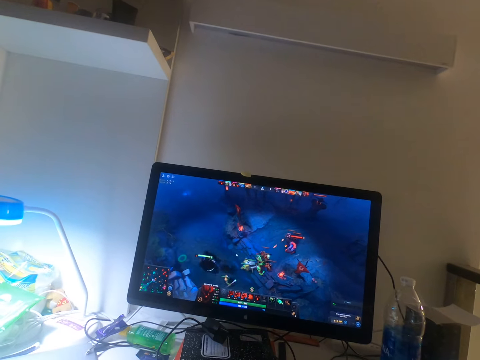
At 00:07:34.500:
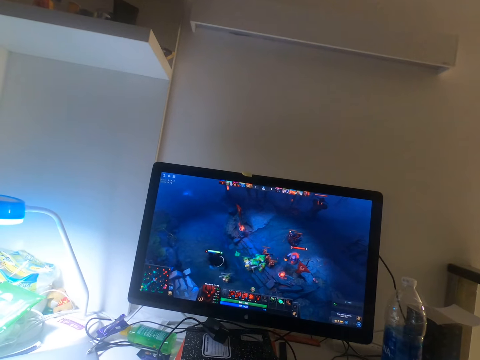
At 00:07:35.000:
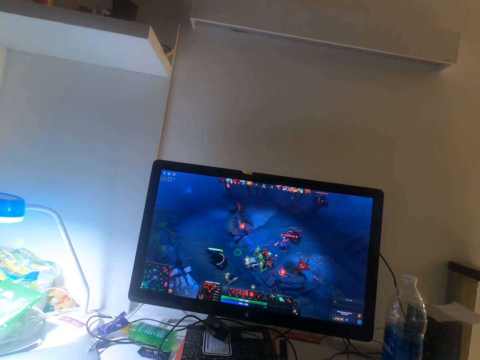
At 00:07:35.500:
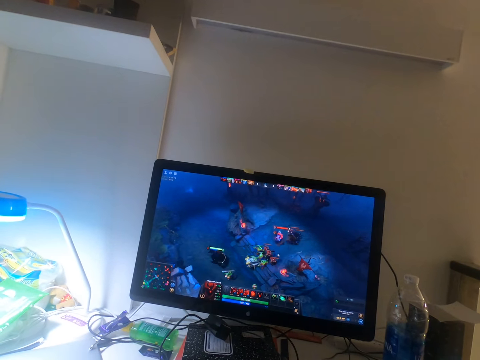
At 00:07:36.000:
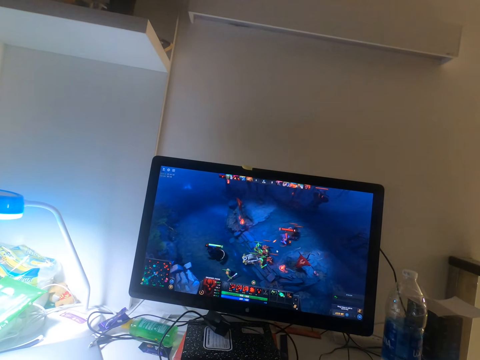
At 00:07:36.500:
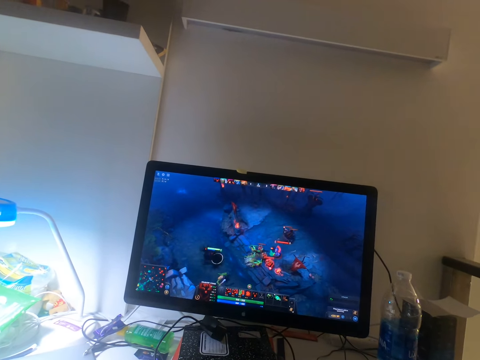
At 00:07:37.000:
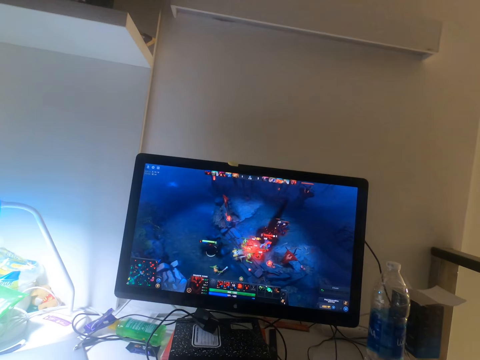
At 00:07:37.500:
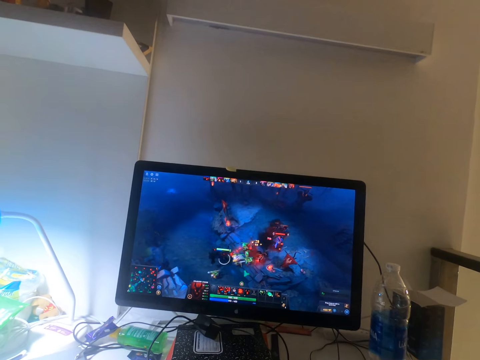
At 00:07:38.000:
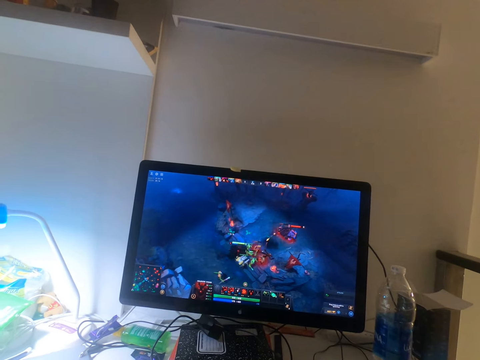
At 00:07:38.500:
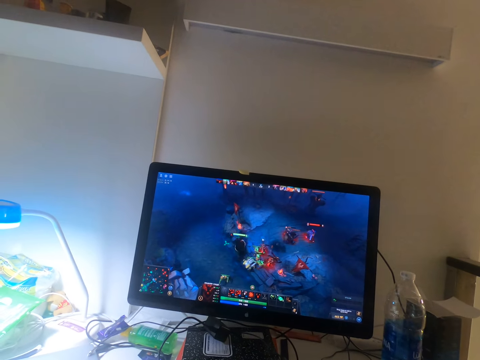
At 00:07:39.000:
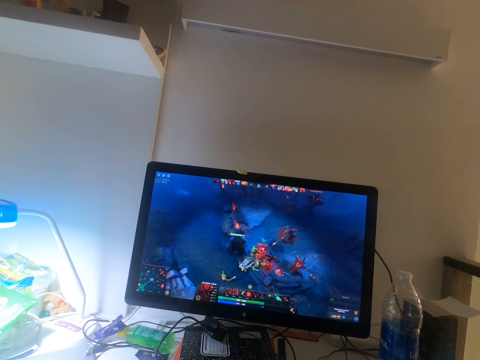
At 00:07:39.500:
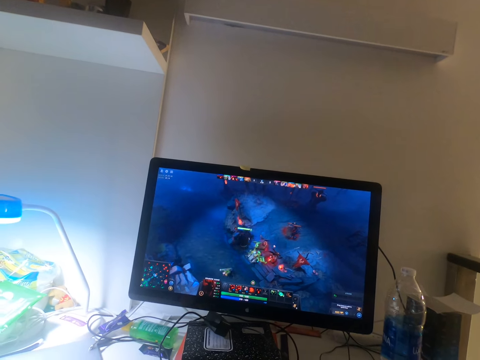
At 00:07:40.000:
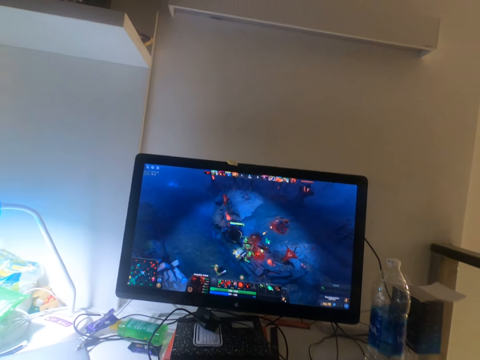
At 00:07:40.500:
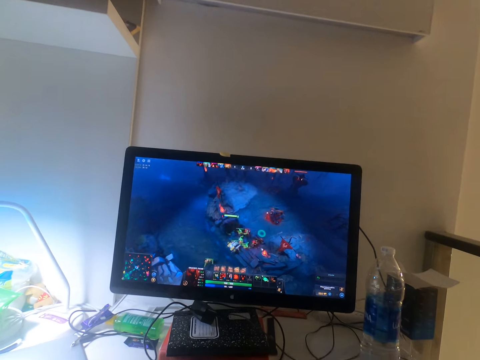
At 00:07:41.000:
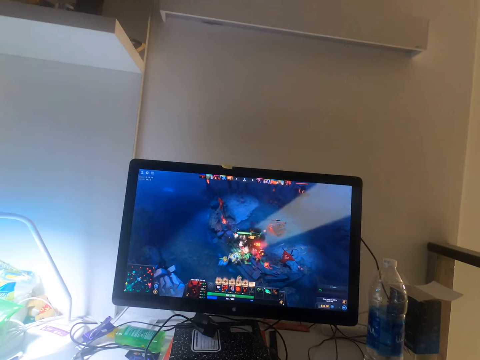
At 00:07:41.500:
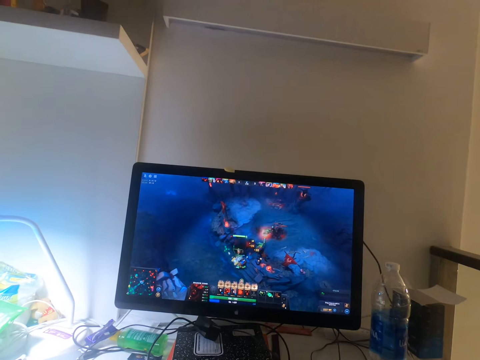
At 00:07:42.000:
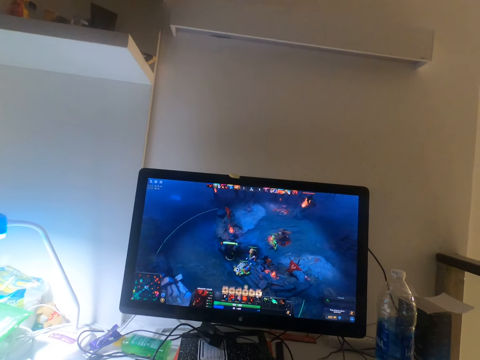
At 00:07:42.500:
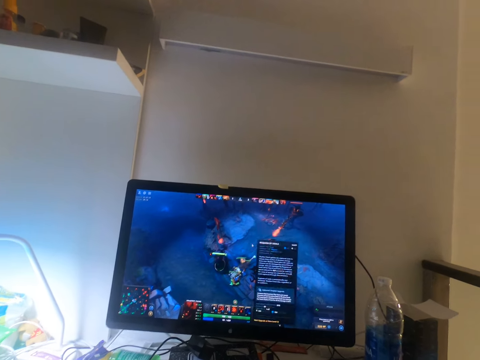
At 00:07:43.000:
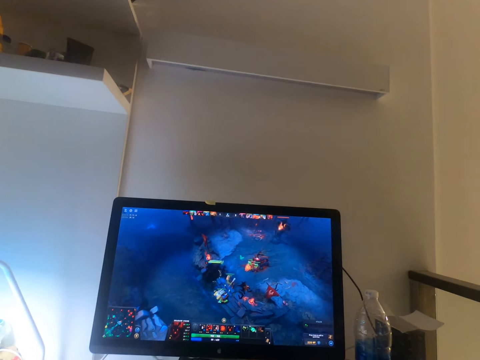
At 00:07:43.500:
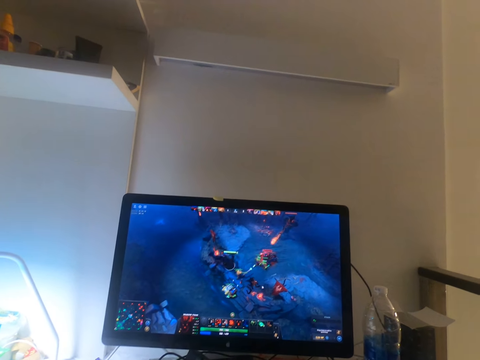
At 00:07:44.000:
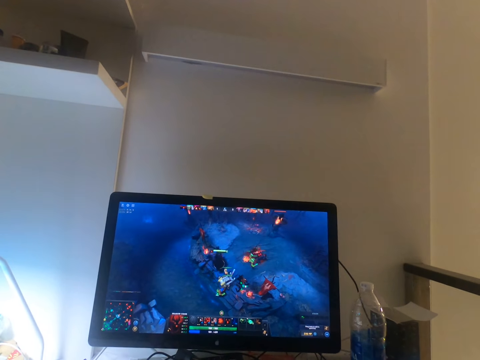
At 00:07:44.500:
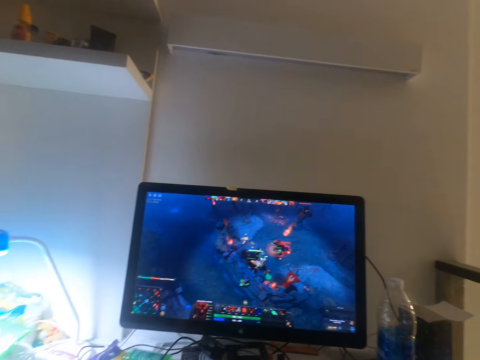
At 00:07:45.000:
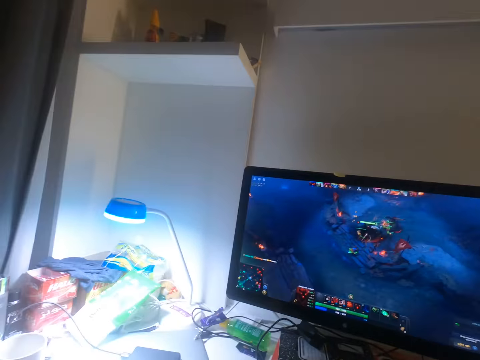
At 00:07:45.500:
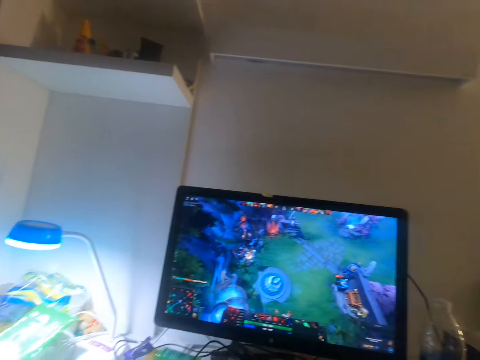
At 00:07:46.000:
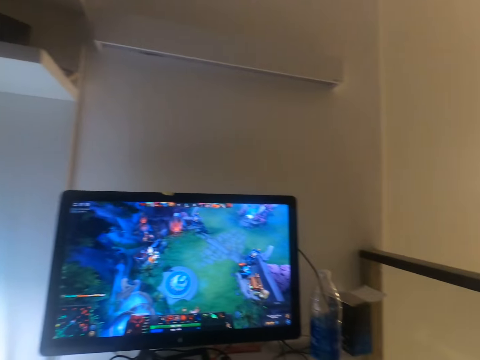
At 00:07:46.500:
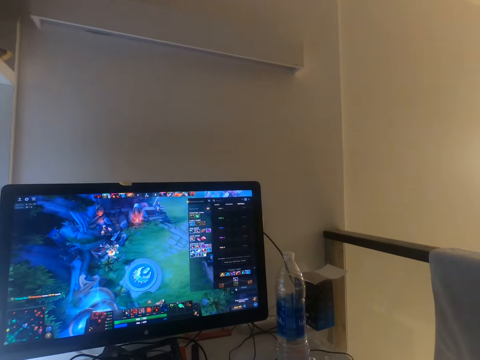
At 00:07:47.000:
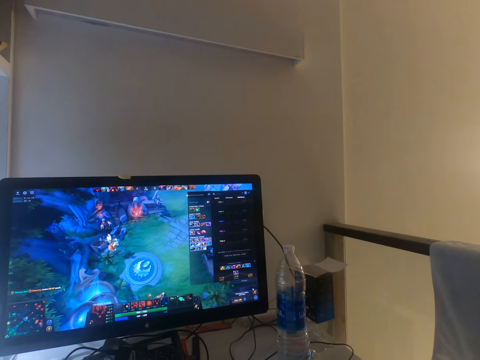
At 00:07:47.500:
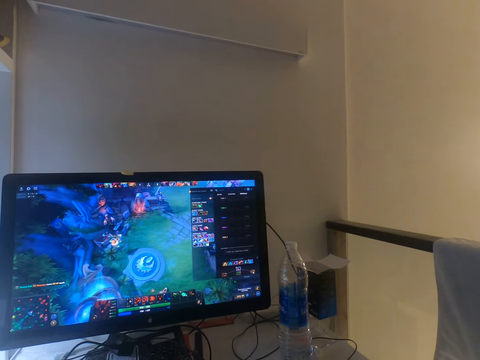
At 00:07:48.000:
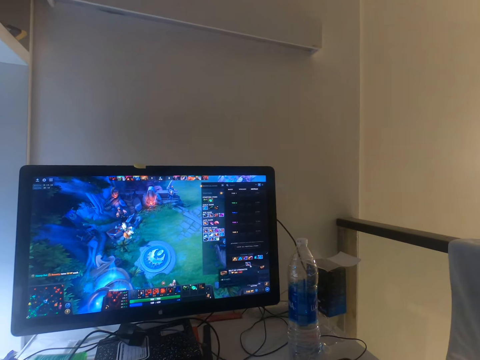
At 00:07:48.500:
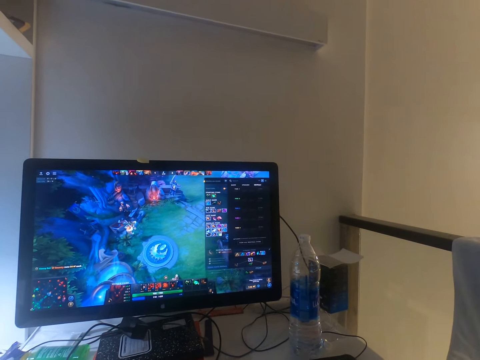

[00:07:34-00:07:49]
The camera wearer clicks on the keyboard. They click on the mouse. They click on the keyboard. They click on the mouse. They click on the keyboard. They look around. They click on the mouse.

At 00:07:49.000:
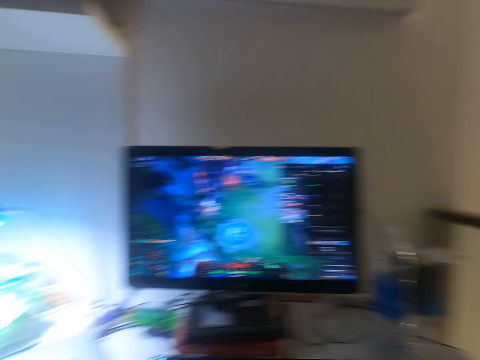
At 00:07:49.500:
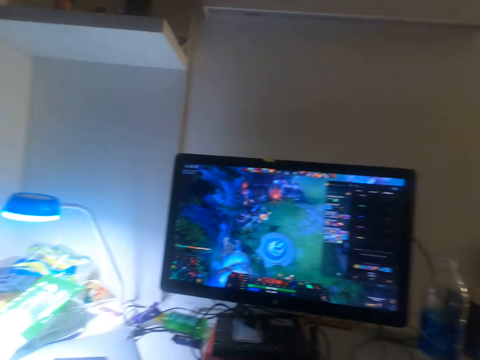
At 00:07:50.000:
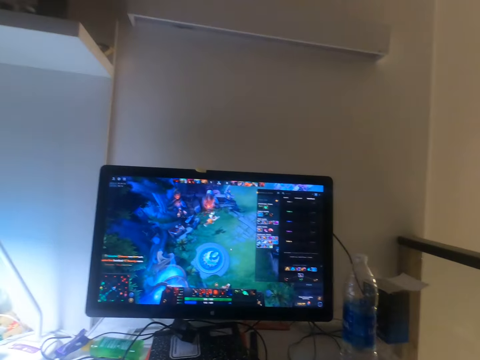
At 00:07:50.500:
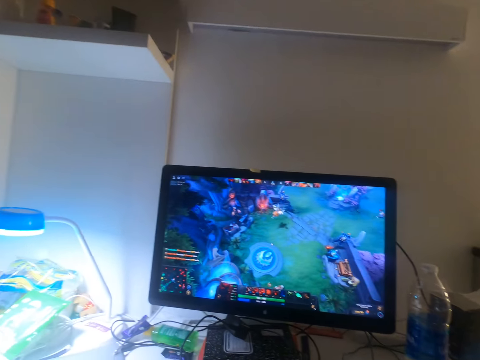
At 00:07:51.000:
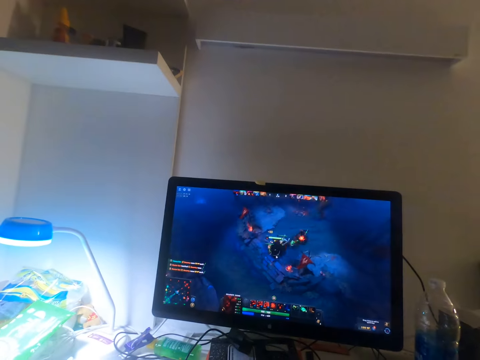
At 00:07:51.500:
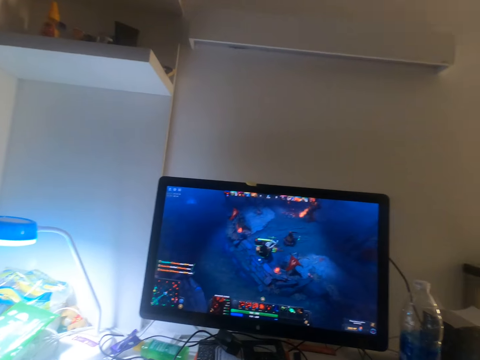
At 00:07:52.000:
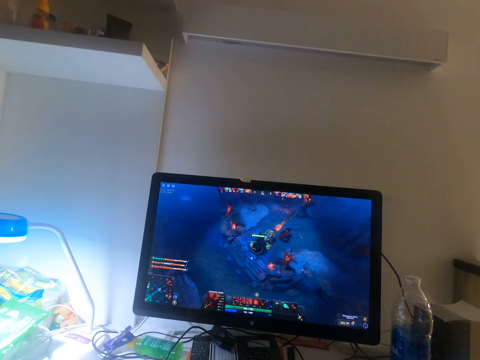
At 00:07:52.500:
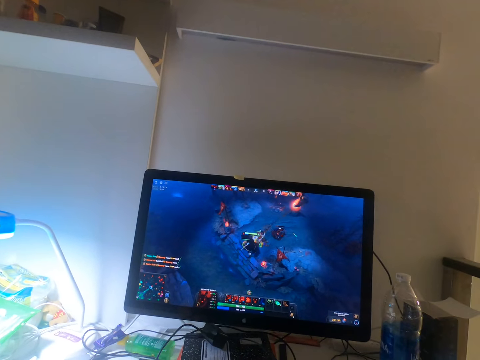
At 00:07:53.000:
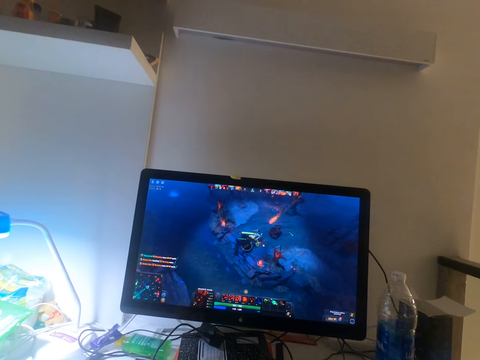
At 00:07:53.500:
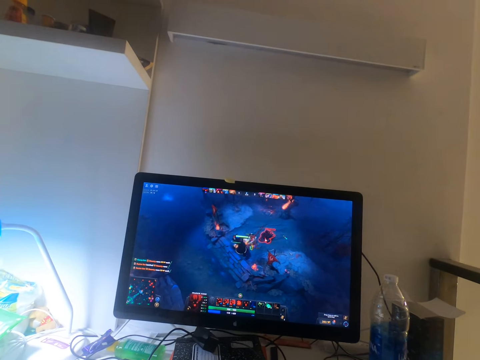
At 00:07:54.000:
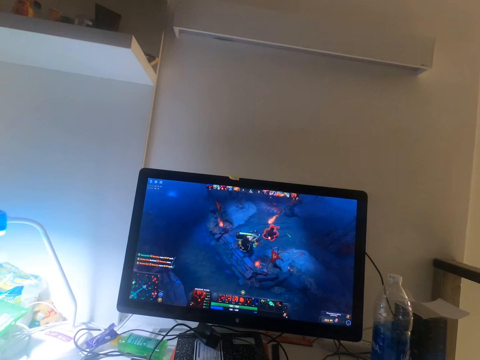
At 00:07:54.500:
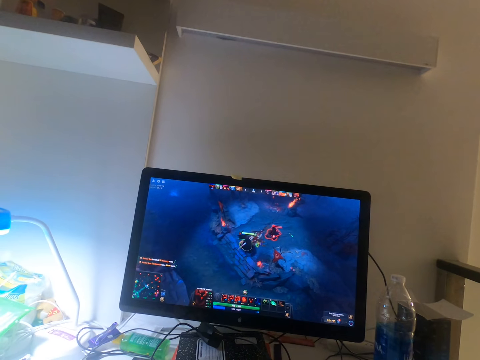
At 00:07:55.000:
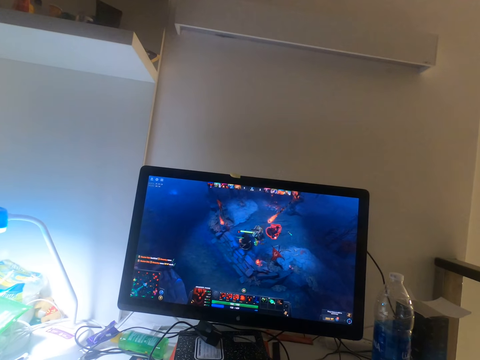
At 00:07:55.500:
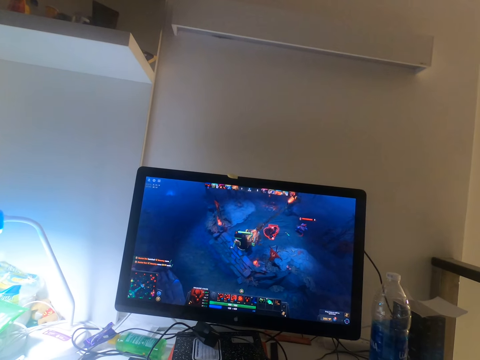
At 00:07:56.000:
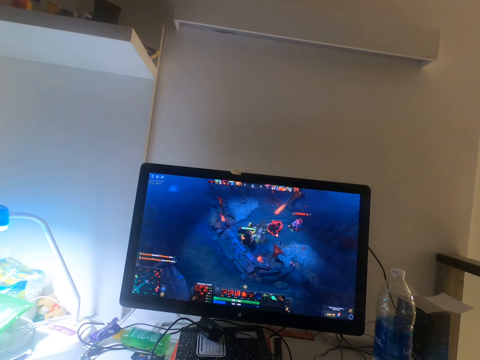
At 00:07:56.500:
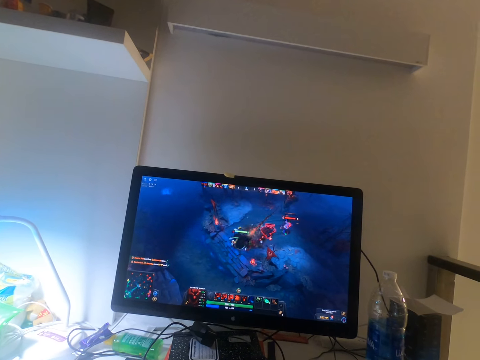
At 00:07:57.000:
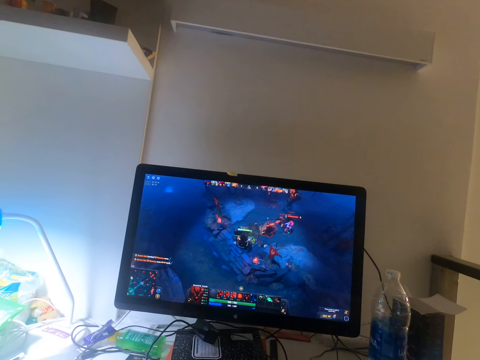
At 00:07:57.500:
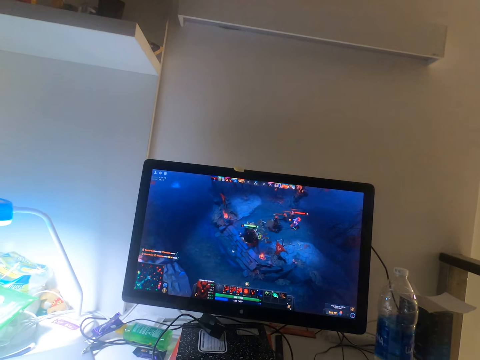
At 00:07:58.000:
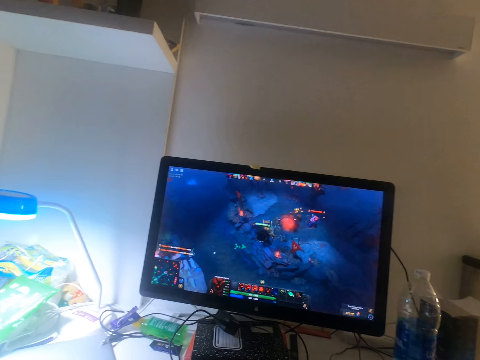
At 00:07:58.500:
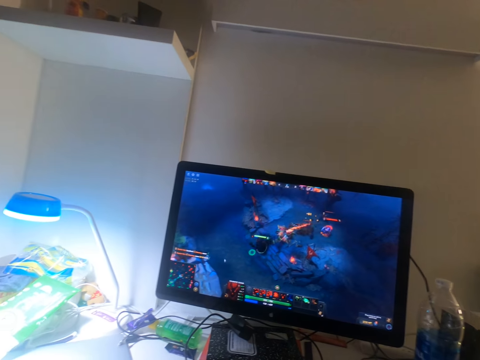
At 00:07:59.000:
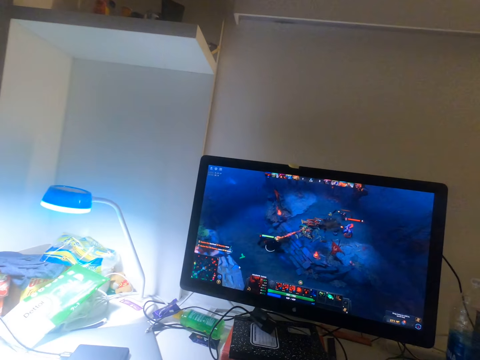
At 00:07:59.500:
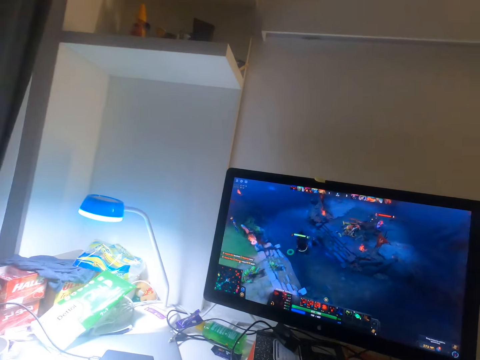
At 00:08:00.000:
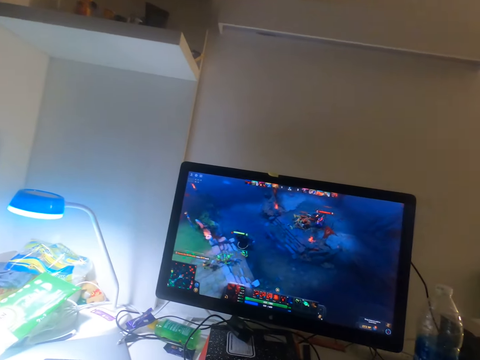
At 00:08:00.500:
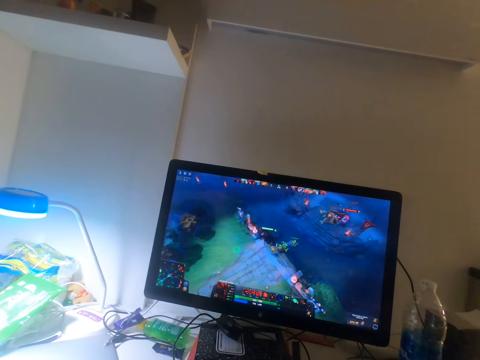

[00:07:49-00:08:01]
The camera wearer looks around. They click on the keyboard. They click on the mouse. They look around.
